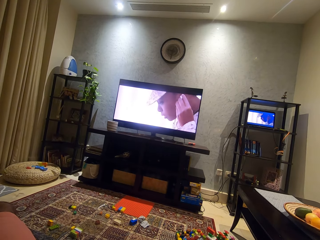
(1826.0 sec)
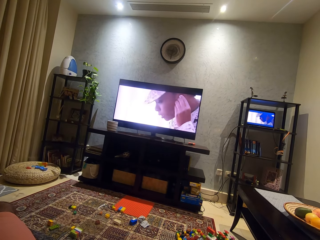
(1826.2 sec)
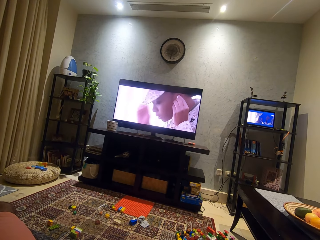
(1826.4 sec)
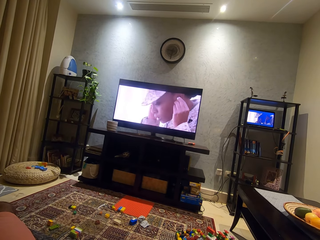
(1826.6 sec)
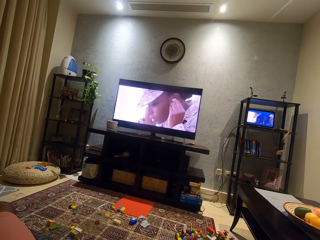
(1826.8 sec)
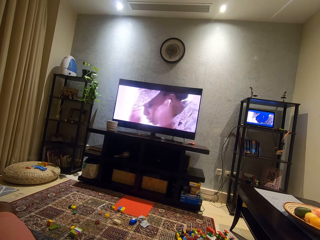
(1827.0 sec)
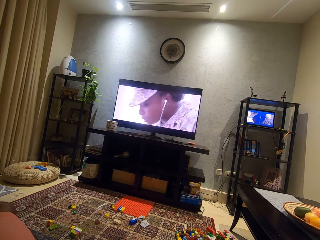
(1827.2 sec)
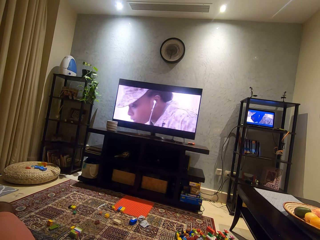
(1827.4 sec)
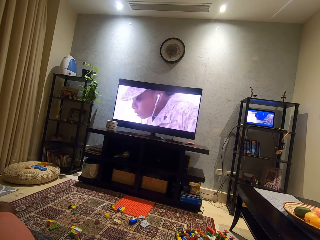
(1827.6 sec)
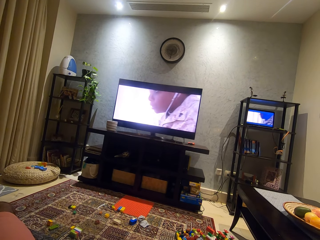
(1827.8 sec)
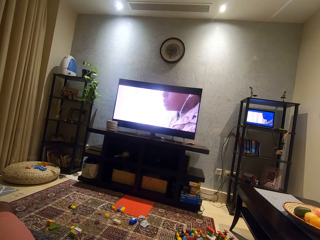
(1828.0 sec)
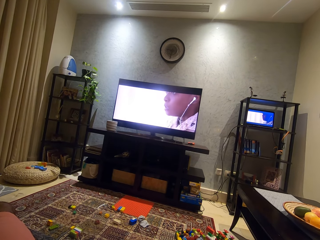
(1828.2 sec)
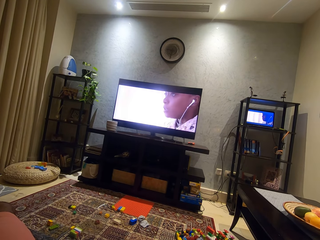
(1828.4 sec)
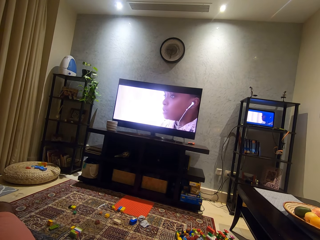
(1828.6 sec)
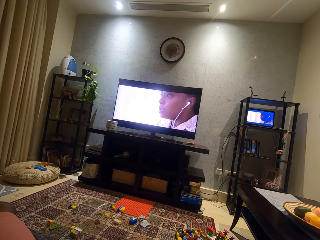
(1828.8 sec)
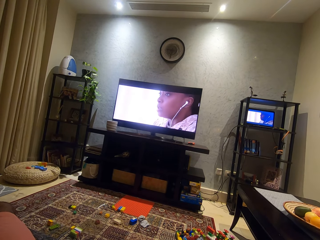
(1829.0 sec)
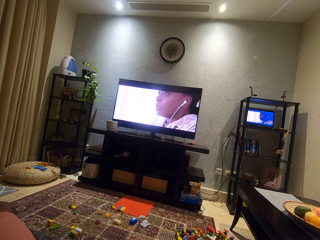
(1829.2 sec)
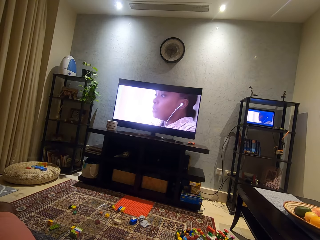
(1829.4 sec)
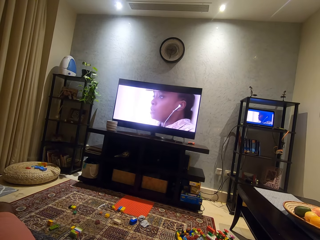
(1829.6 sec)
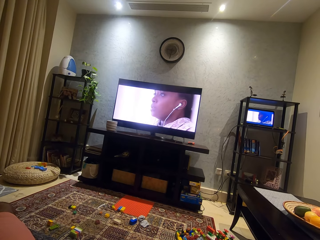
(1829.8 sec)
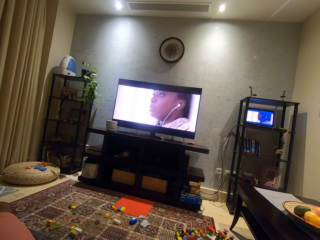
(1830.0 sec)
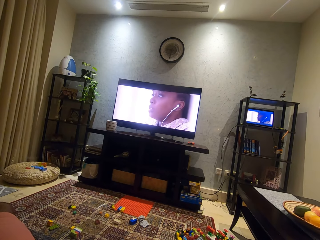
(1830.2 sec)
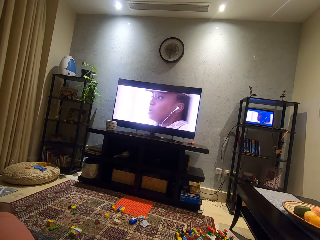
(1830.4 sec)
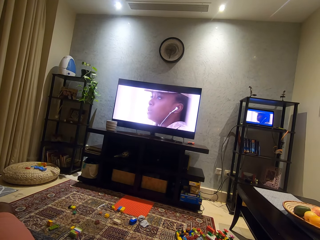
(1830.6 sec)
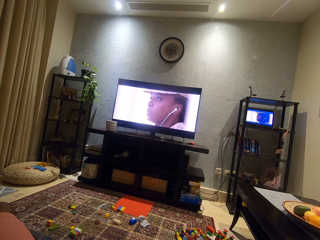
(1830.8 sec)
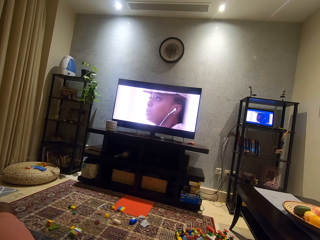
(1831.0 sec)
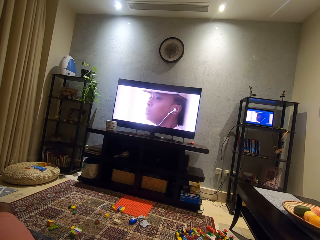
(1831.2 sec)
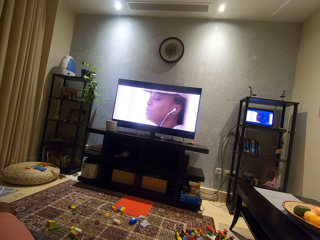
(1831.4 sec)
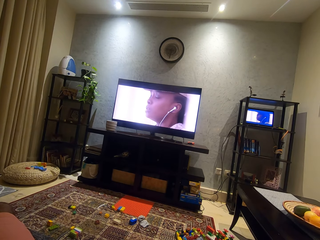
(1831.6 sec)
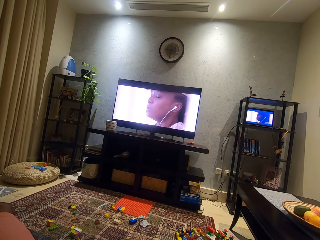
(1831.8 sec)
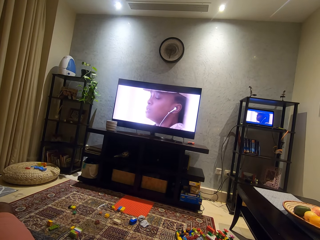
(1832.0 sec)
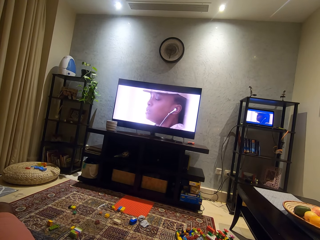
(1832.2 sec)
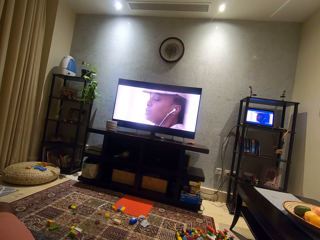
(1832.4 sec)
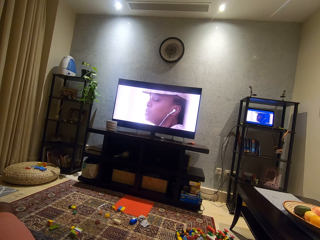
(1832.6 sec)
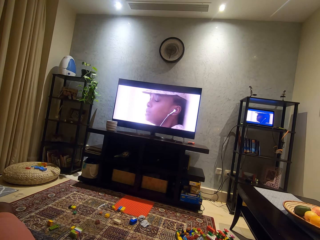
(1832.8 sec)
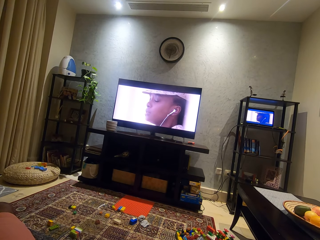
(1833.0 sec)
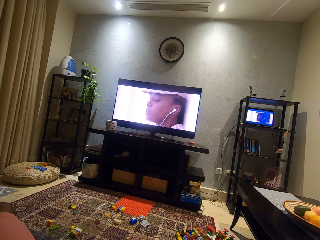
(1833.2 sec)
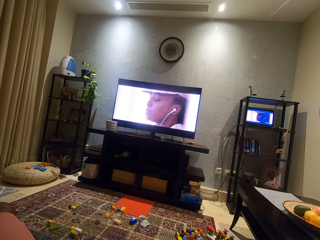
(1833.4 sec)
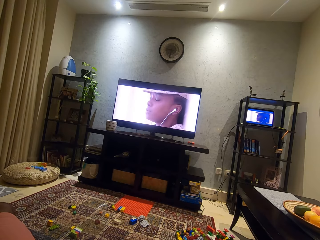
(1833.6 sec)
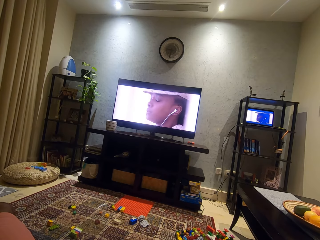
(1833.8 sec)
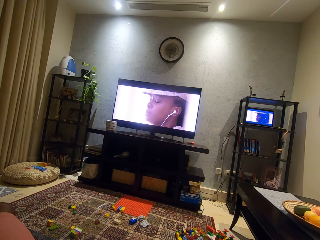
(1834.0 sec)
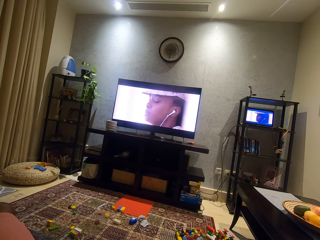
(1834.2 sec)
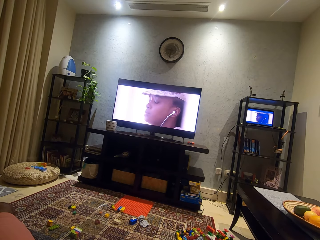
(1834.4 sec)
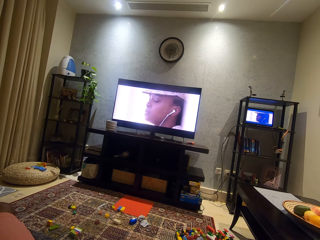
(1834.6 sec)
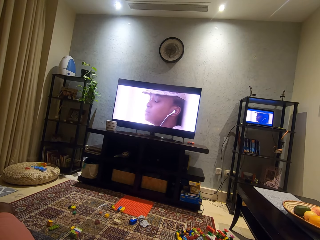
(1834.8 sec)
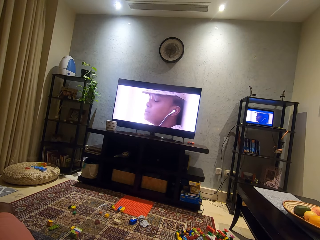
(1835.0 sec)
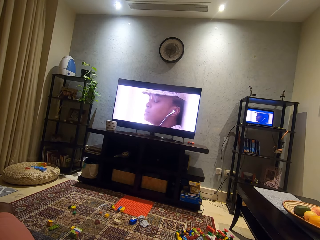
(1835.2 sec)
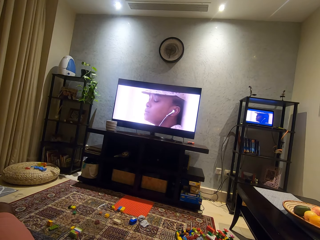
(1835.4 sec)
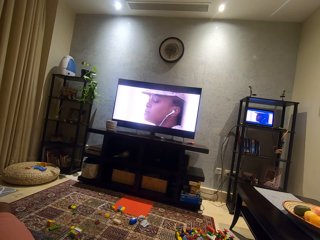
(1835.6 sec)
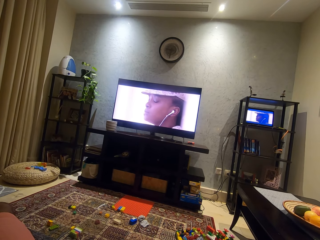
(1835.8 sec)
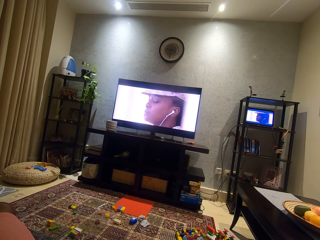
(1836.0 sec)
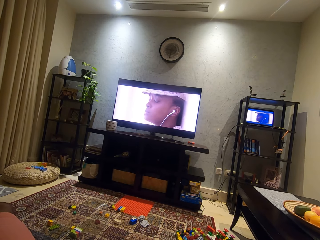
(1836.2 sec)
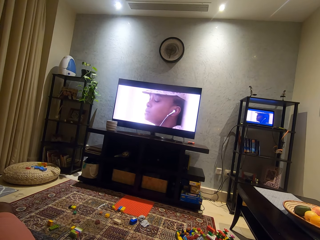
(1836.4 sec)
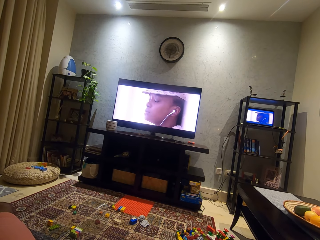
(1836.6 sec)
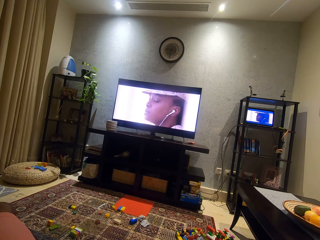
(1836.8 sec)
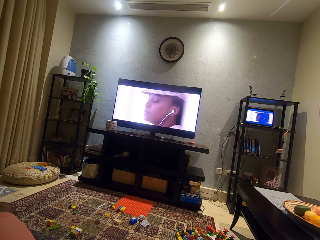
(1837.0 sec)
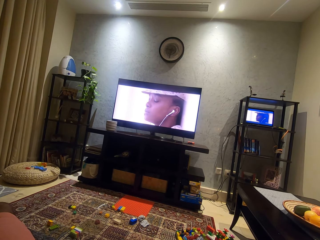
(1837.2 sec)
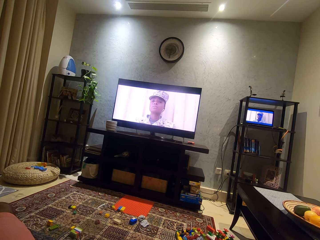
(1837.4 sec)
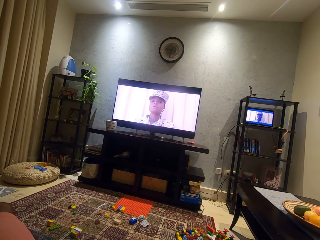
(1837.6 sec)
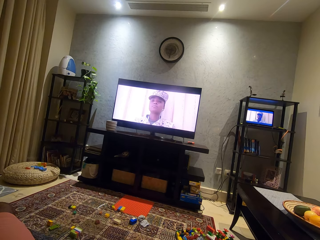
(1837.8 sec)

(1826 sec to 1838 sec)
The camera wearer watches television.

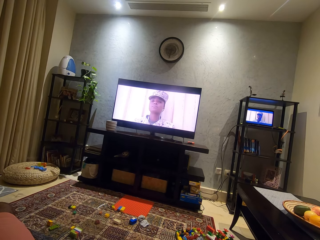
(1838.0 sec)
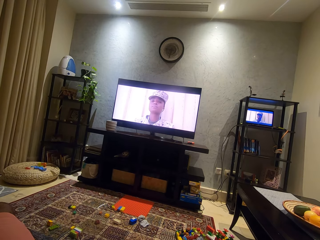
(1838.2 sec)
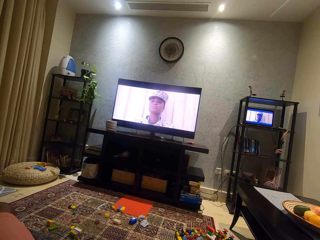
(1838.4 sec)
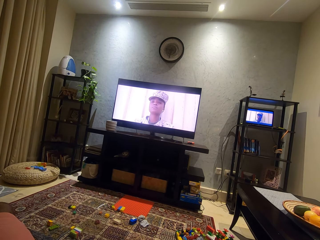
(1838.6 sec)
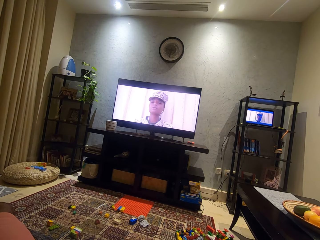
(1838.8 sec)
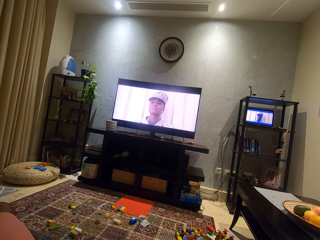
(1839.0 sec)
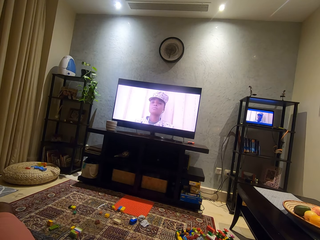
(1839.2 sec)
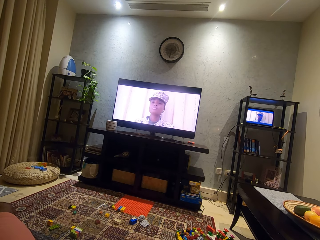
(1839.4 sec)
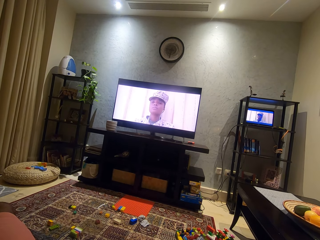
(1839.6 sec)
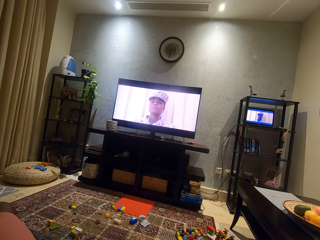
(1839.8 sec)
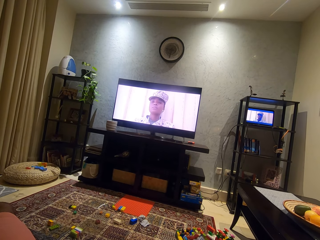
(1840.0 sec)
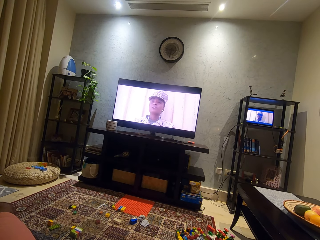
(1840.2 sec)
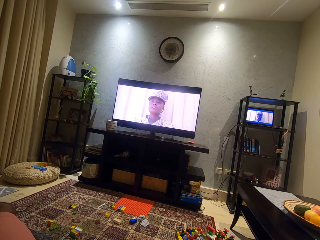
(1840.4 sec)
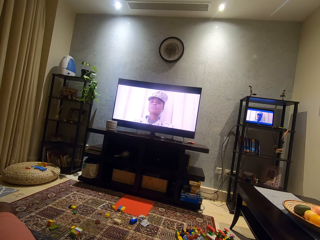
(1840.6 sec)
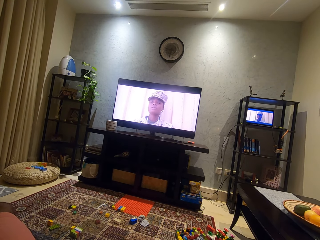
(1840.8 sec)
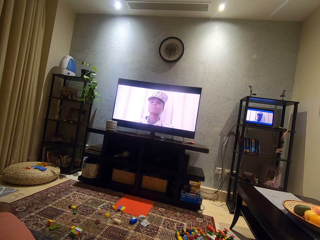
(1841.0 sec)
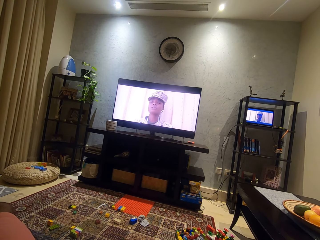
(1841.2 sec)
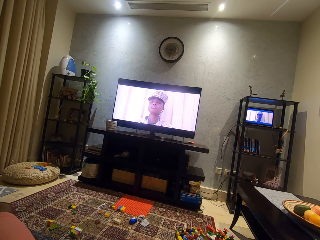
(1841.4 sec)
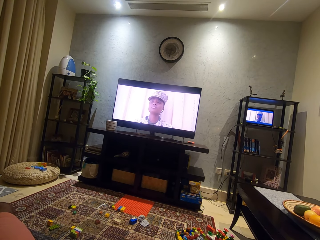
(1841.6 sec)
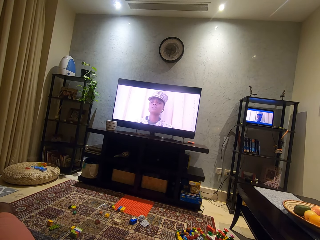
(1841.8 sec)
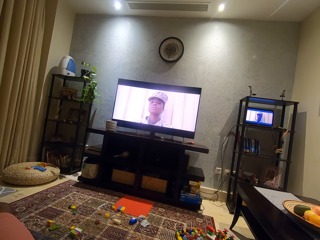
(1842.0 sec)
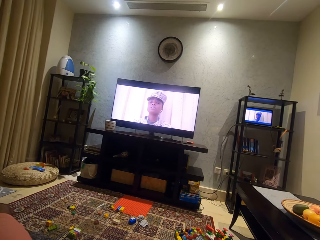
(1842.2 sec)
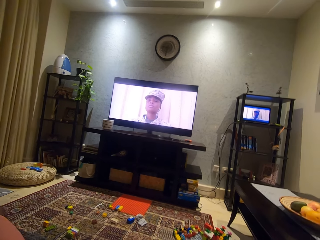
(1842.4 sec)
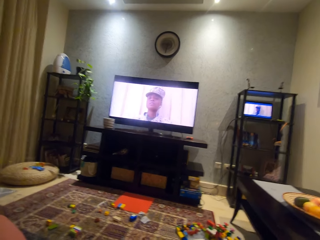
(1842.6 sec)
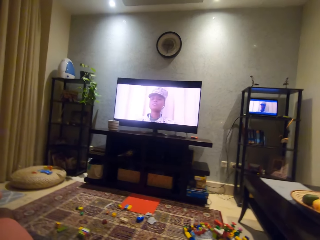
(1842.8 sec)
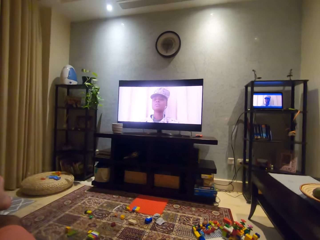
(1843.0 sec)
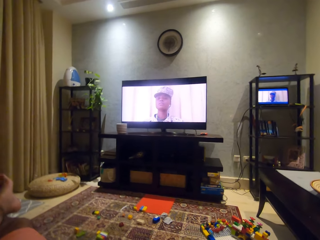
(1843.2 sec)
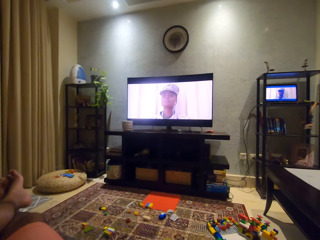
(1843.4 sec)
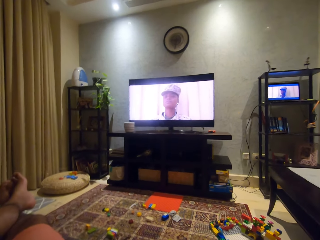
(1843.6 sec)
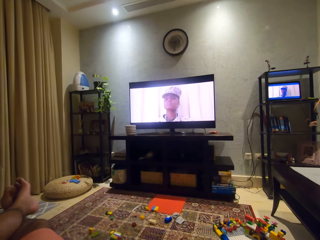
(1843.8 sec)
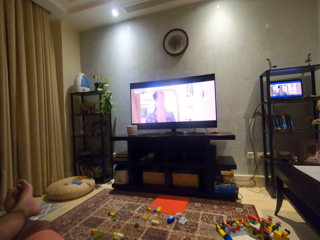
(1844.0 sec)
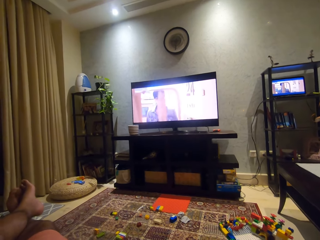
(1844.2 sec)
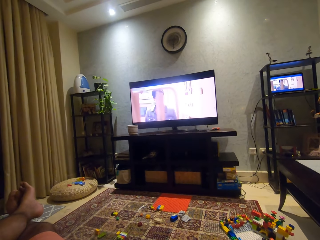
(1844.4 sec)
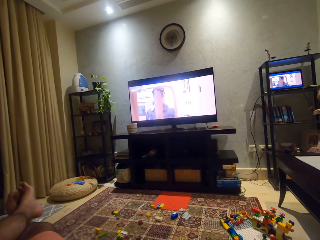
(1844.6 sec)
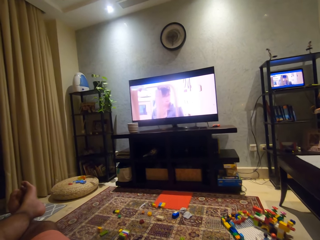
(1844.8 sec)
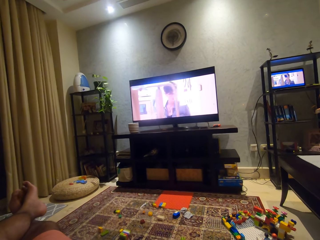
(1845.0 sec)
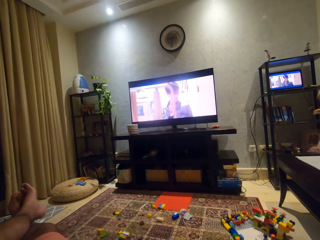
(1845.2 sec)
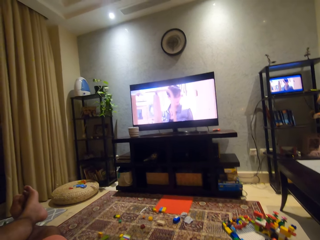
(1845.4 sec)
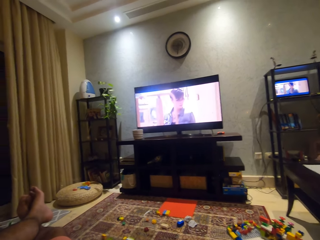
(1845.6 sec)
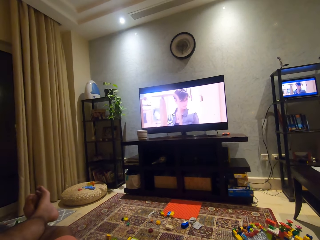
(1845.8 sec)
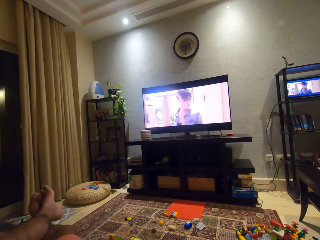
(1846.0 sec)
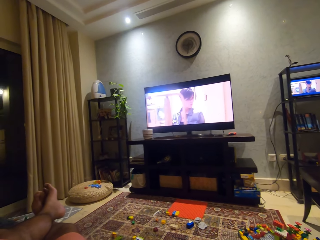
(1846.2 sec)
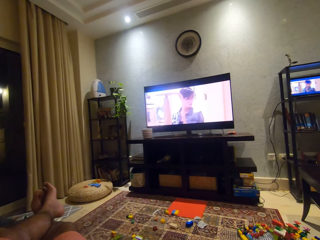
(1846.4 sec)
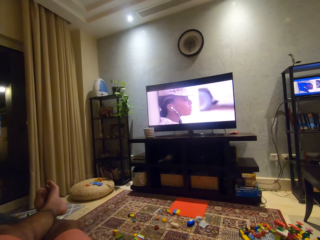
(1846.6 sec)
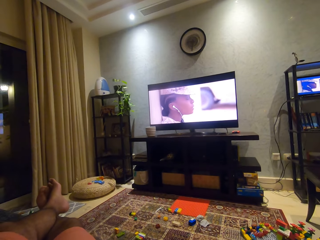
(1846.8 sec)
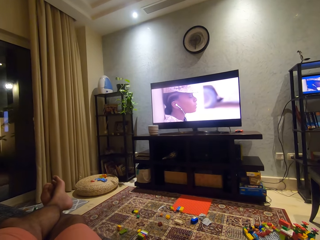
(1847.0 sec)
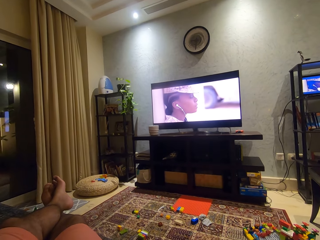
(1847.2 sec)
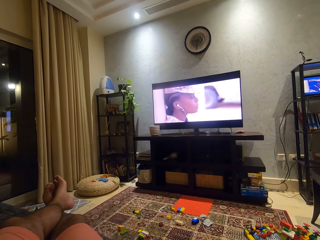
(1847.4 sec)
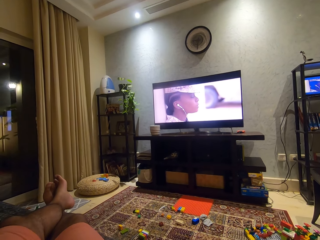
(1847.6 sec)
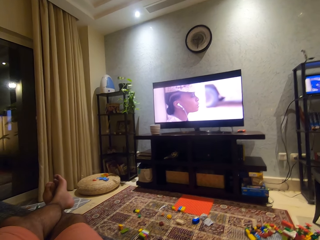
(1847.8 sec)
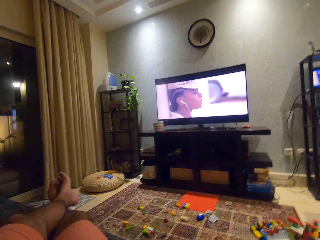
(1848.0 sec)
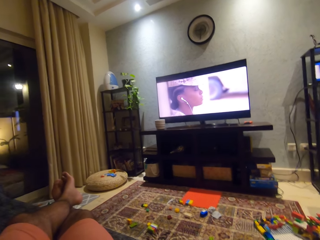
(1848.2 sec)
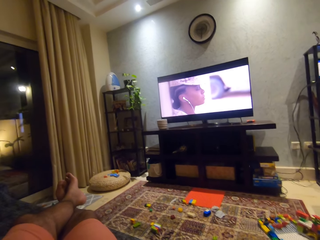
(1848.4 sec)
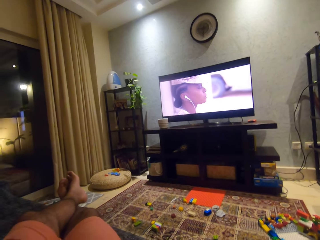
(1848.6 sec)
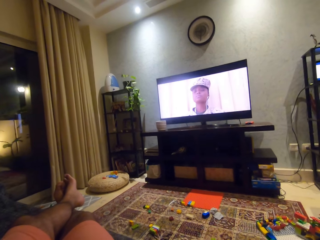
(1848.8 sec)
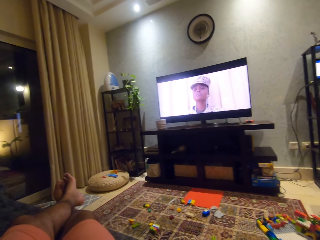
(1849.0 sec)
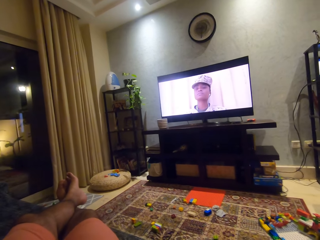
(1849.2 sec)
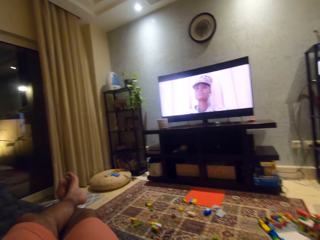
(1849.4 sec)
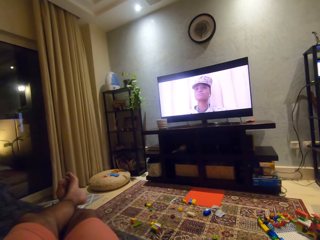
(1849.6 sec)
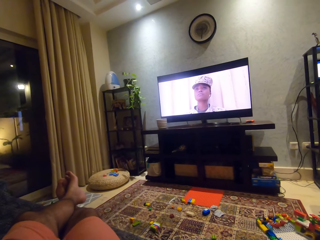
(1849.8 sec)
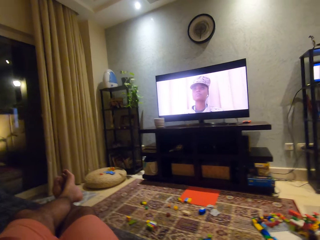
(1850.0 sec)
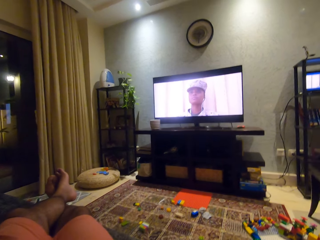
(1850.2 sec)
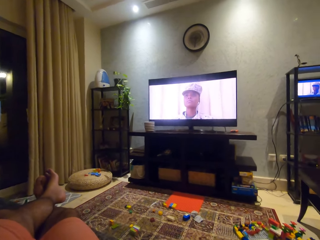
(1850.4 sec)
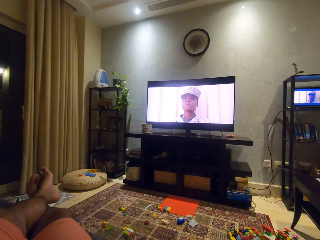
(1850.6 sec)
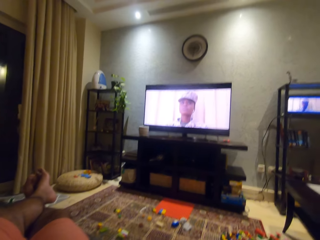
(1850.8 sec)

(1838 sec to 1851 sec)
The camera wearer adjusts his camera. He looks around a room. He moves his legs on the floor. He looks around the room.
